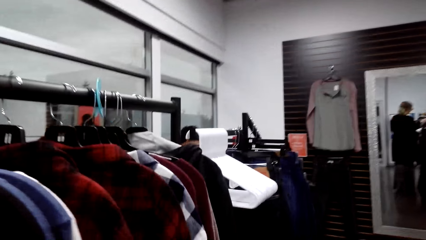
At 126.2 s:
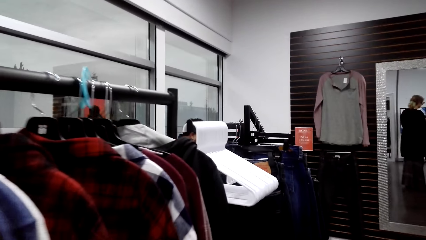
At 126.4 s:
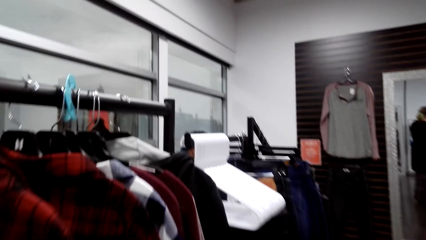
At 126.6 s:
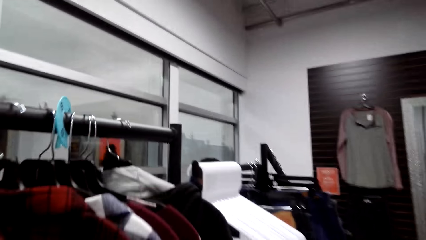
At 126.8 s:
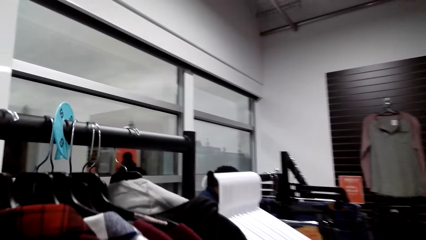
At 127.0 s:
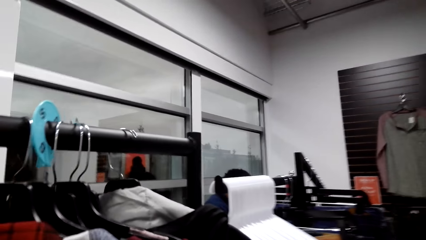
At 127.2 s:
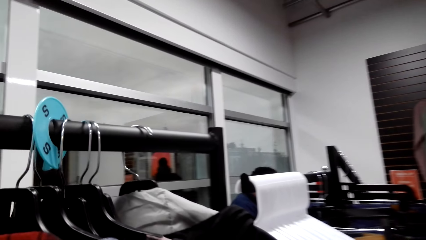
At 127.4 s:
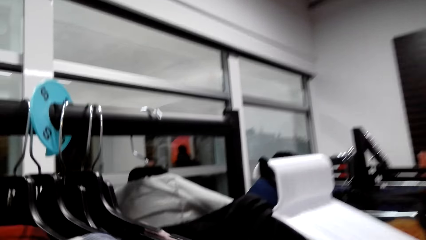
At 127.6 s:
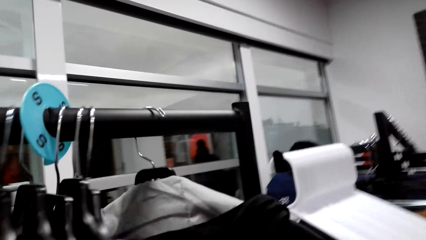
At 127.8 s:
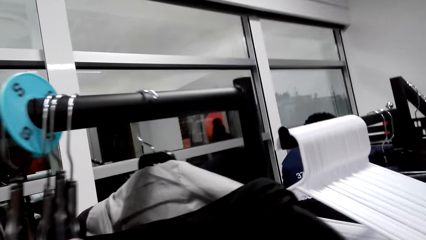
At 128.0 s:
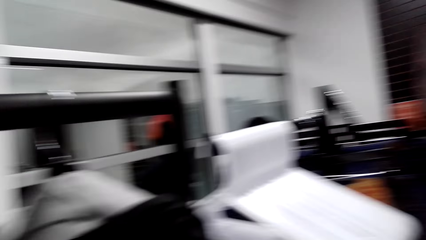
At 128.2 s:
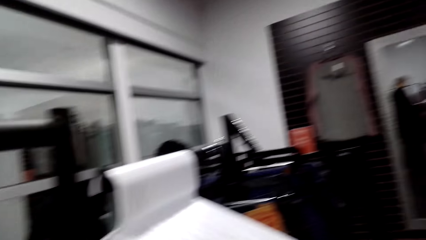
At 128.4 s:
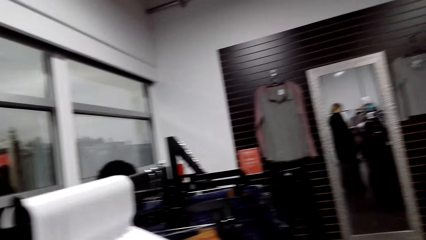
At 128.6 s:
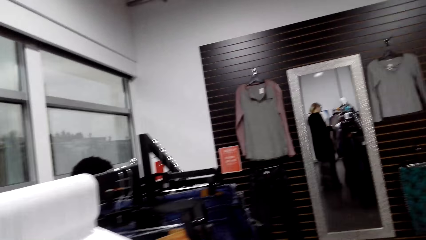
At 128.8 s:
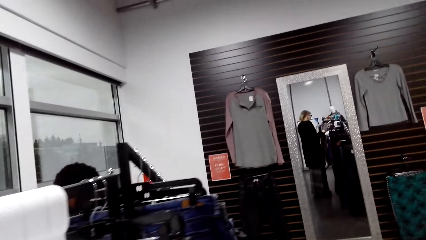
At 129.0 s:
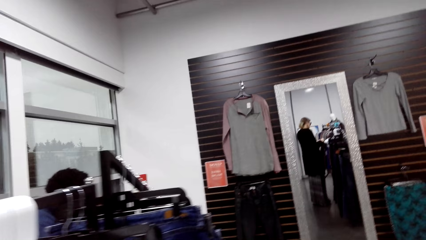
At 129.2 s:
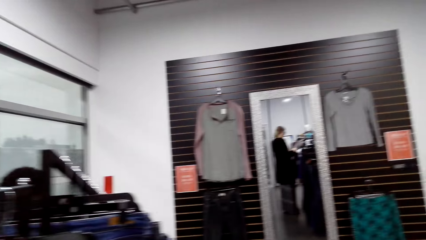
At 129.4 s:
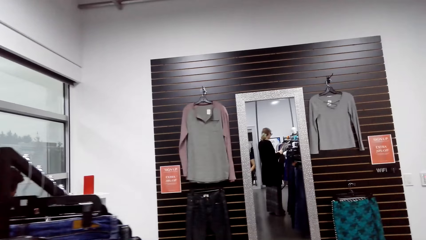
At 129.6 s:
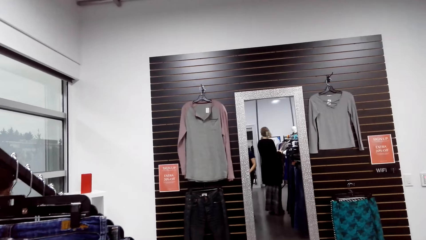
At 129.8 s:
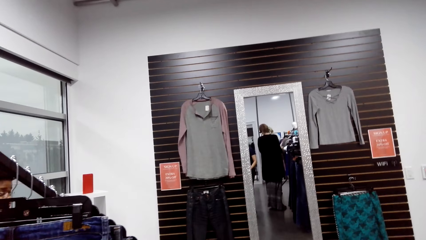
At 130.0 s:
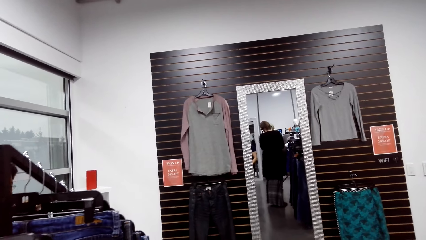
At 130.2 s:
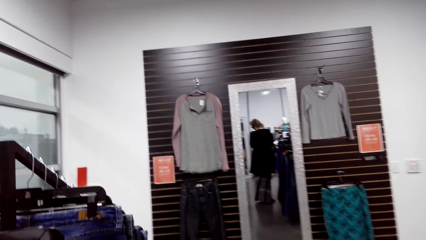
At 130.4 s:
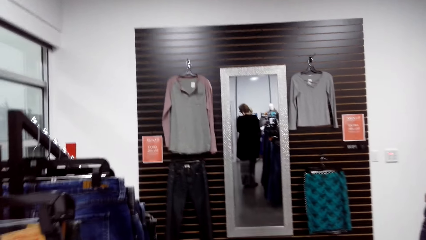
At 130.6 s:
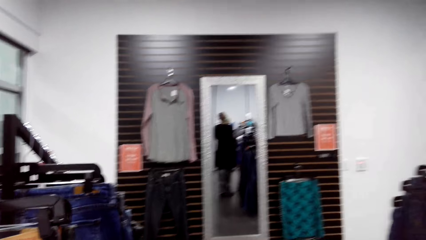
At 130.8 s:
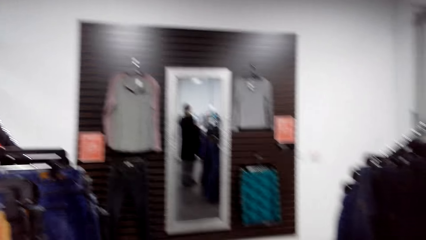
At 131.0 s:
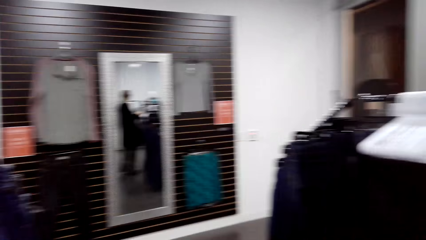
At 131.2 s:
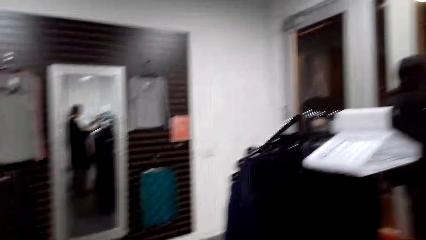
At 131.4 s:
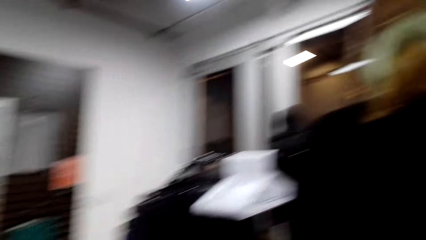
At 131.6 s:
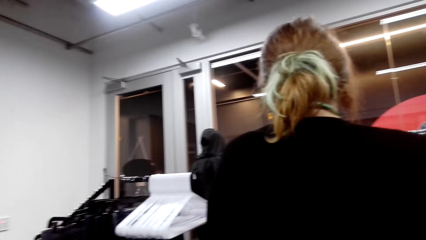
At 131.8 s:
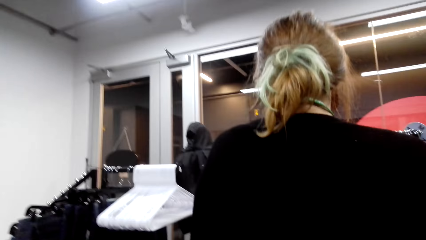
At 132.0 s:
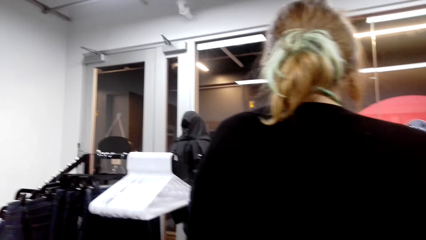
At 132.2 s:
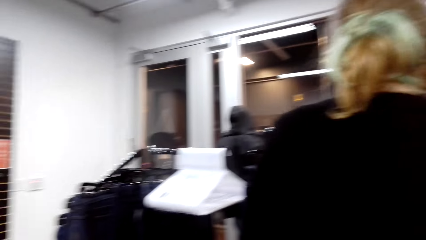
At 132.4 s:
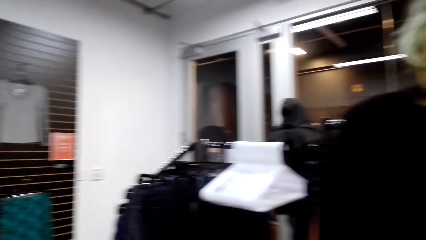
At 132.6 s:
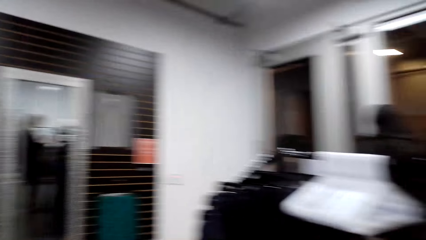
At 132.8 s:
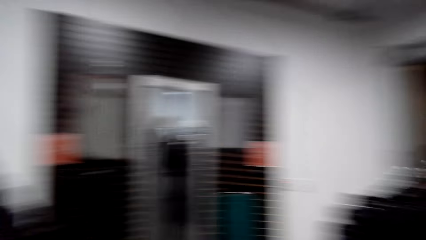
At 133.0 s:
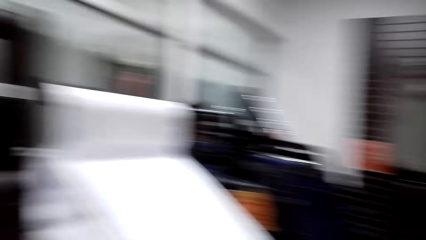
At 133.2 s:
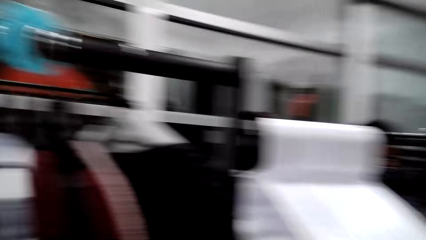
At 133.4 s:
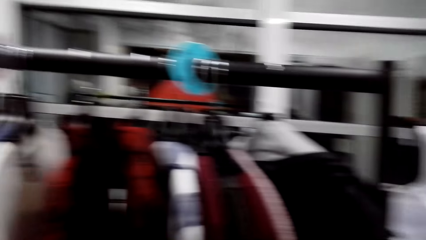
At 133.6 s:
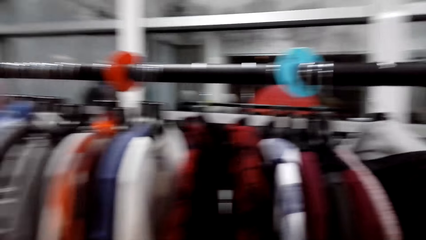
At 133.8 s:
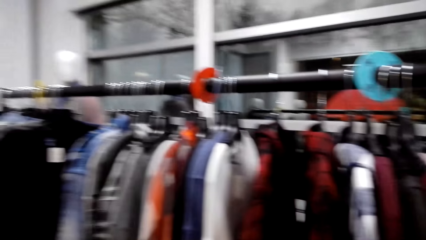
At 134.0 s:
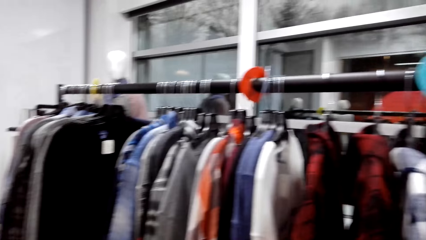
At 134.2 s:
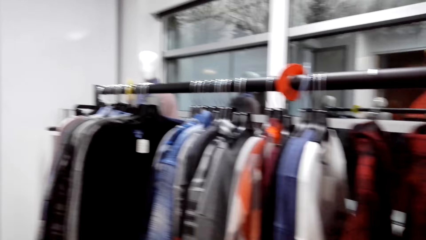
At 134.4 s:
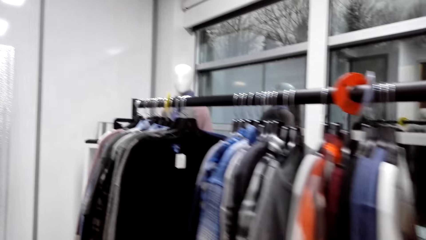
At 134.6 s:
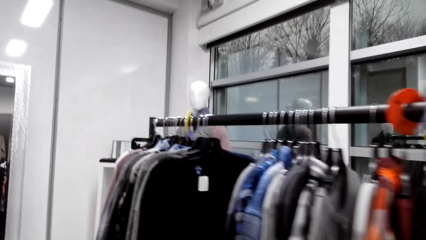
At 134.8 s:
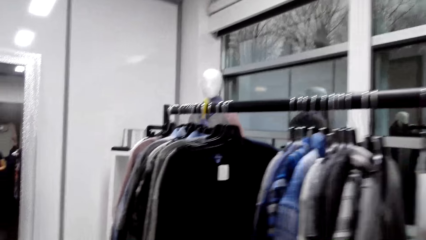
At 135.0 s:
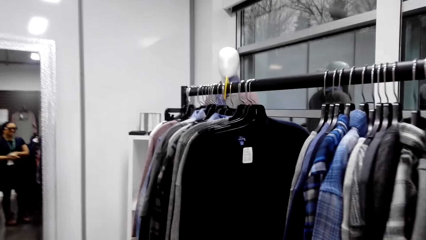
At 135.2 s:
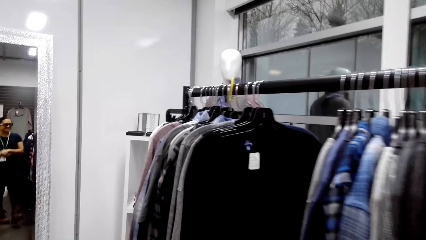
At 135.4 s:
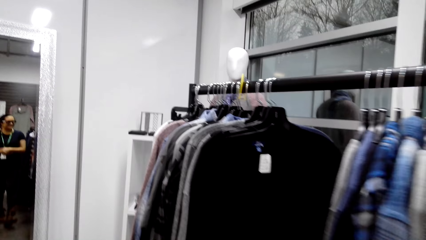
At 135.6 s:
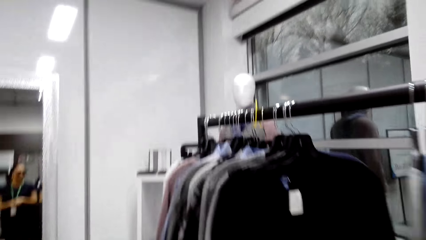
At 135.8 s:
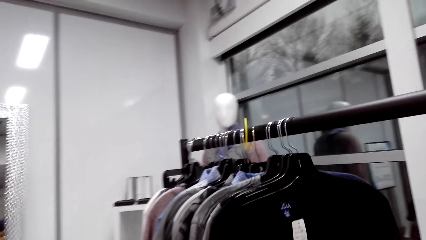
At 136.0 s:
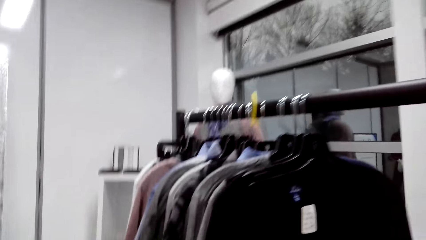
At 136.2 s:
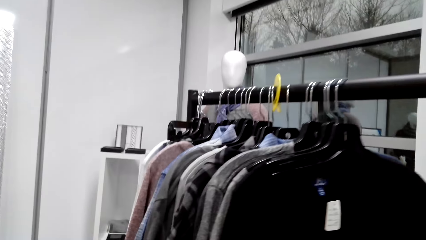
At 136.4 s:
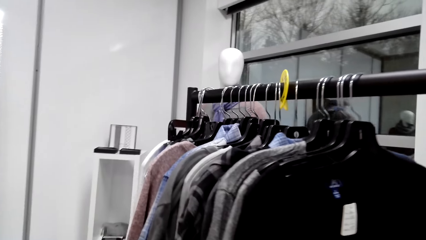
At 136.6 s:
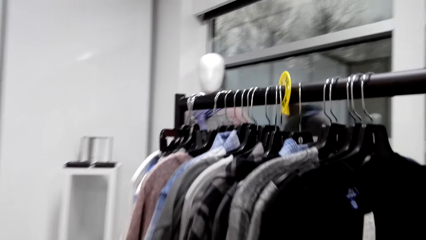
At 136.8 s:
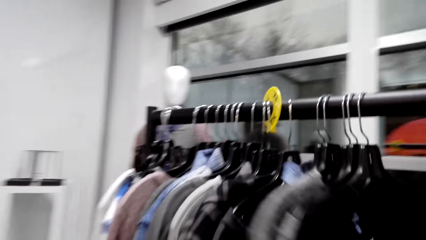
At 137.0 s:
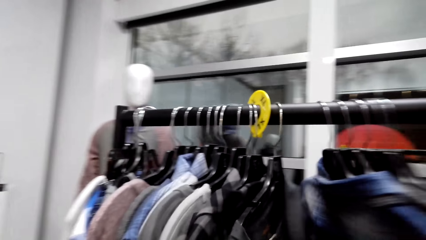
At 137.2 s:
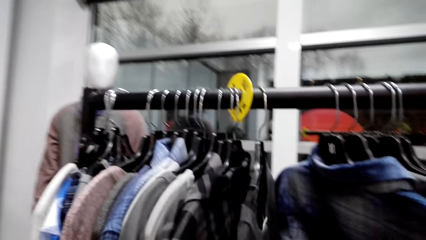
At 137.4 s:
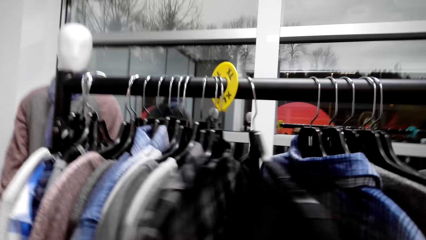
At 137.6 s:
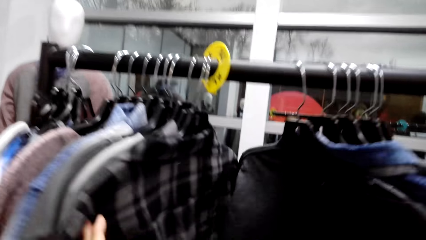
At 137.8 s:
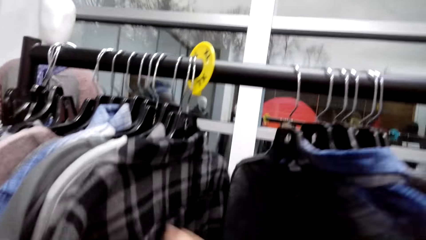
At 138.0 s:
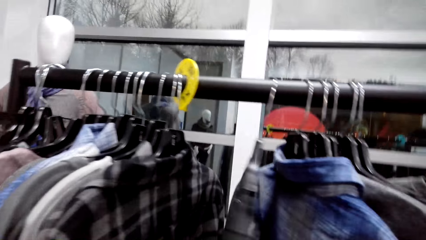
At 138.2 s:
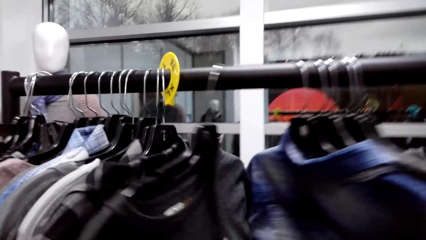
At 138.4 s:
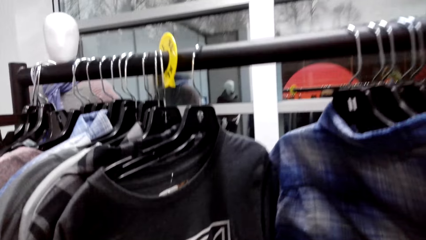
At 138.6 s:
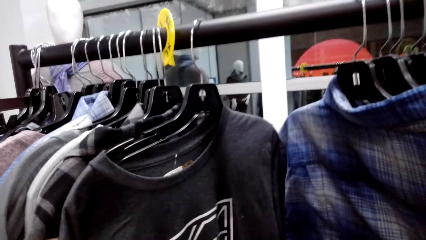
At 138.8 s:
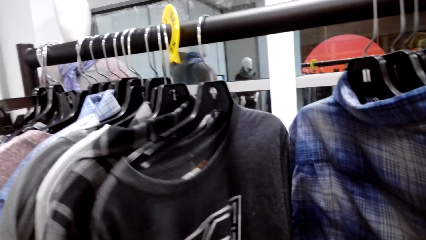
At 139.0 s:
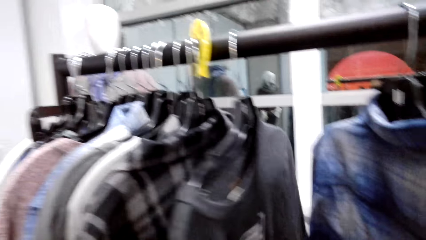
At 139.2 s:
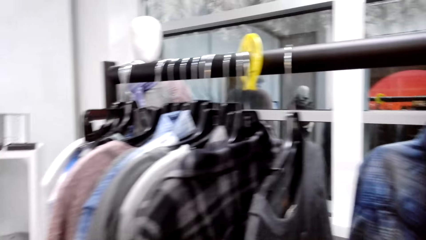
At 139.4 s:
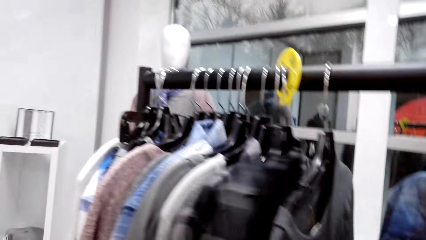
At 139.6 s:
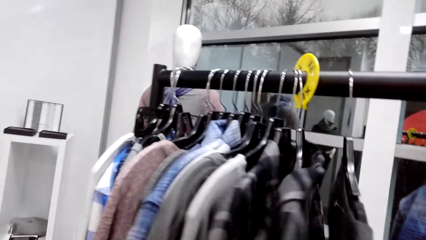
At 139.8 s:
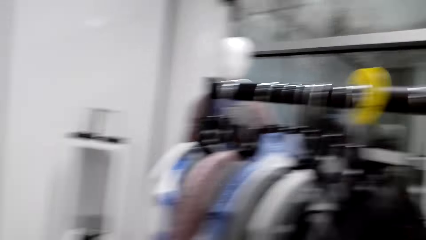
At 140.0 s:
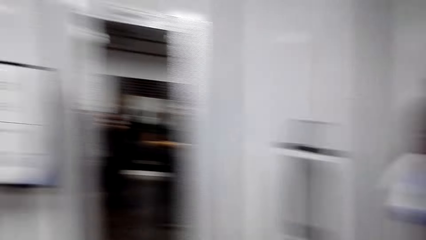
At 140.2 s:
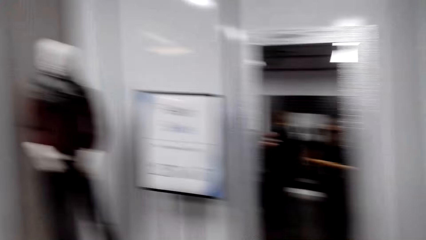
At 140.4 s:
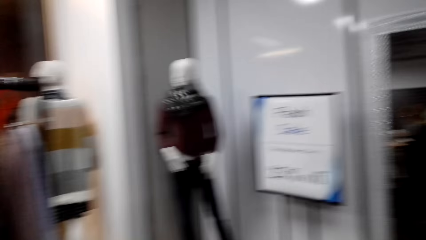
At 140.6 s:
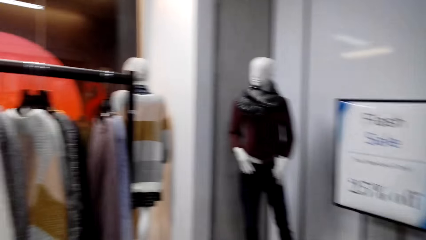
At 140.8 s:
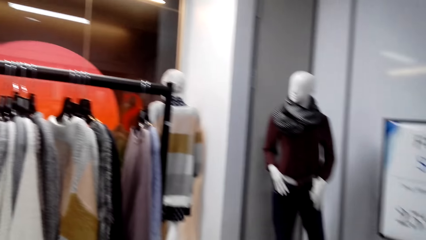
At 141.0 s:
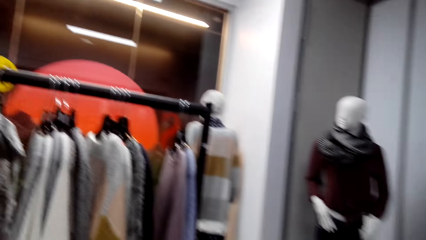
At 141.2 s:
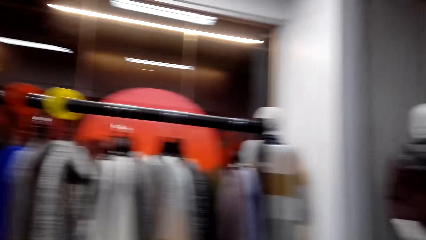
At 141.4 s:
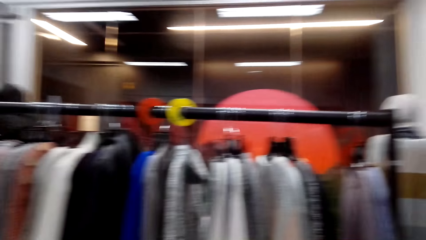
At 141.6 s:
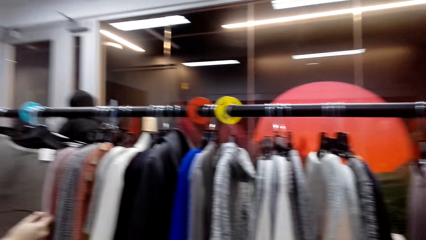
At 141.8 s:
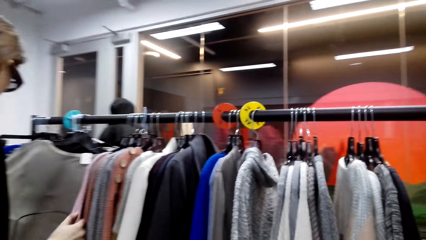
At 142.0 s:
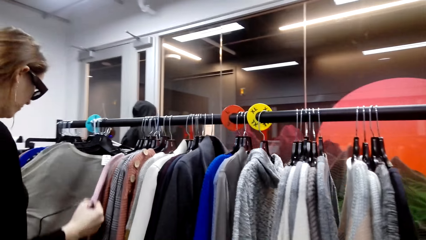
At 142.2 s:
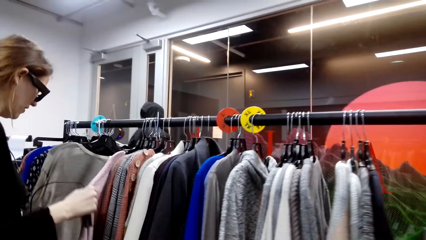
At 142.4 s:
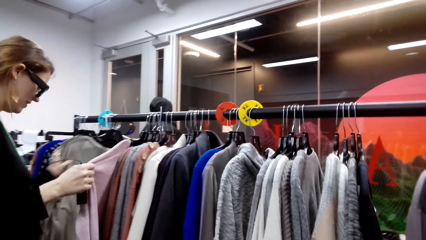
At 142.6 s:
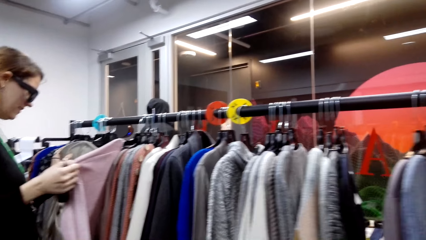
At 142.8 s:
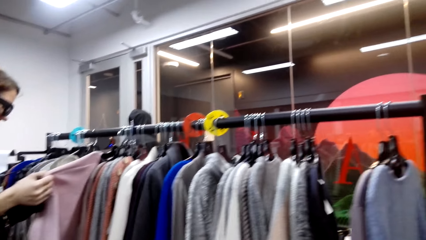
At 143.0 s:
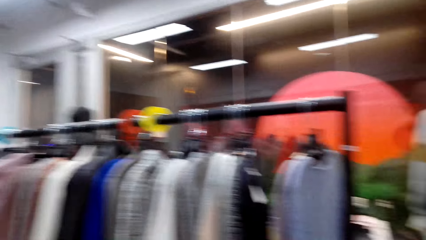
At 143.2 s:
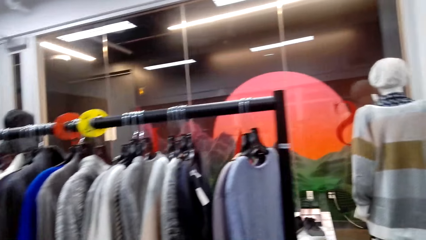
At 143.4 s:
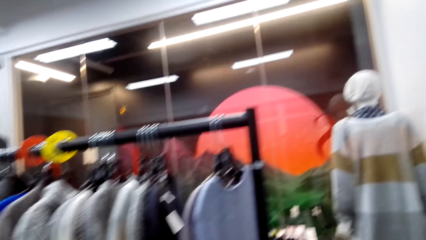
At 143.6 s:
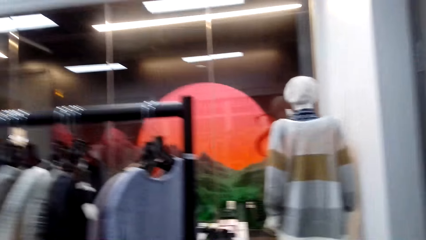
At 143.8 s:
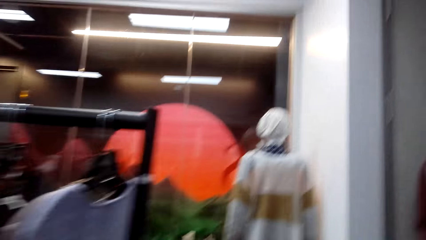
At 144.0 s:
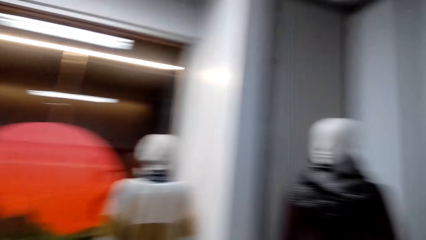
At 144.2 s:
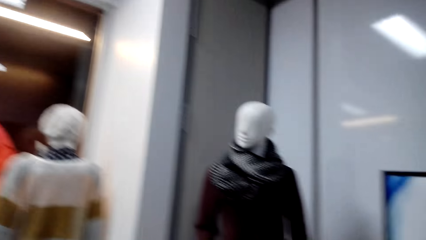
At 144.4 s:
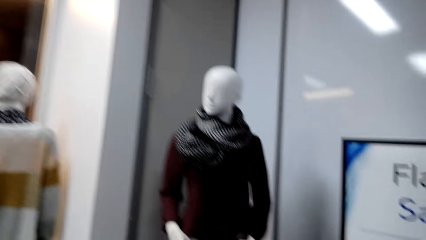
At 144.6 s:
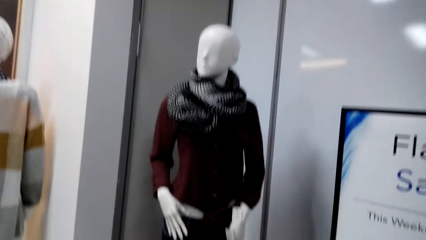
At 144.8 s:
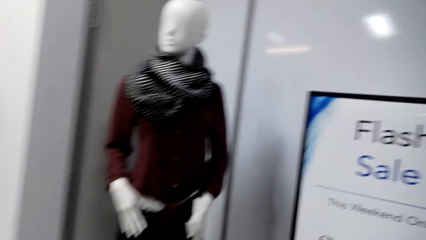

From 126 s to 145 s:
A woman talks. The camera wearer talks. The woman laughs. The camera wearer laughs. They walk and look through the sweaters on the hanger or clothes stand. The woman looks at the cloth on the clothes stand.
